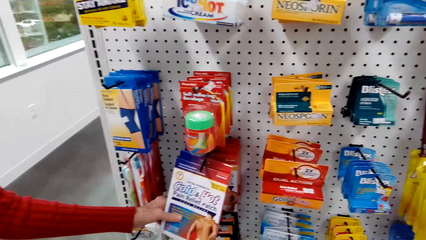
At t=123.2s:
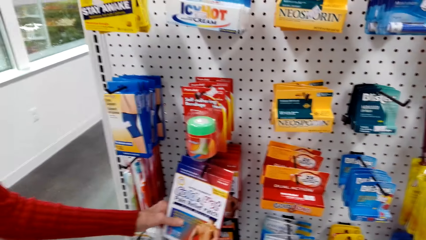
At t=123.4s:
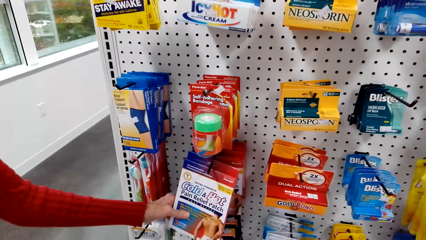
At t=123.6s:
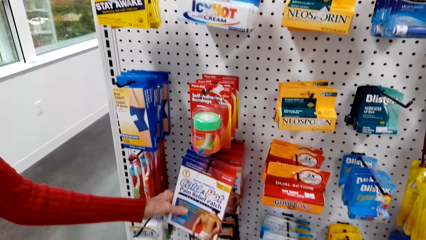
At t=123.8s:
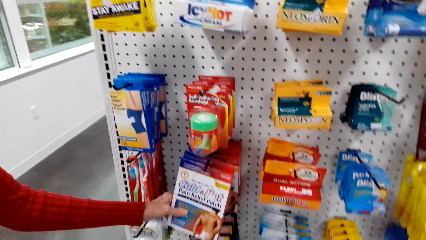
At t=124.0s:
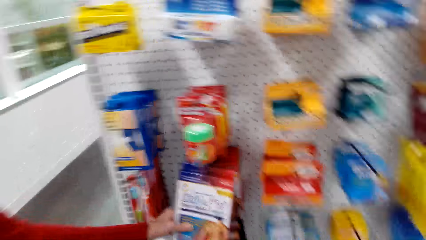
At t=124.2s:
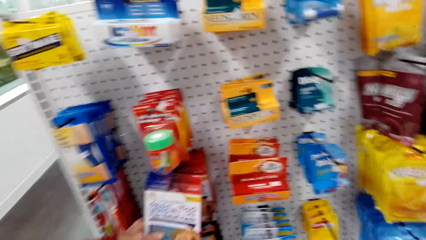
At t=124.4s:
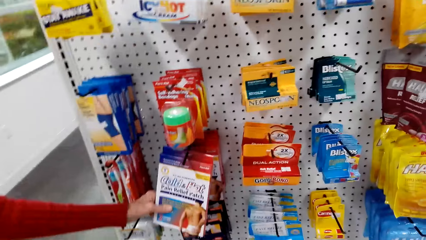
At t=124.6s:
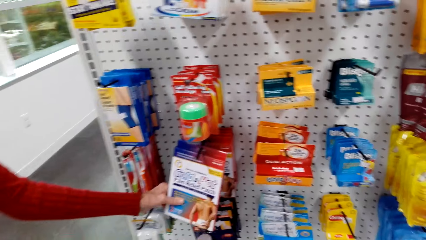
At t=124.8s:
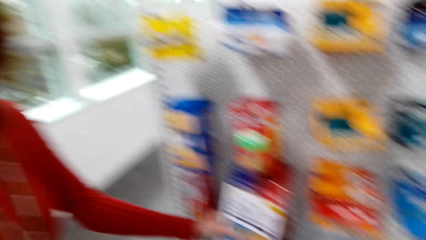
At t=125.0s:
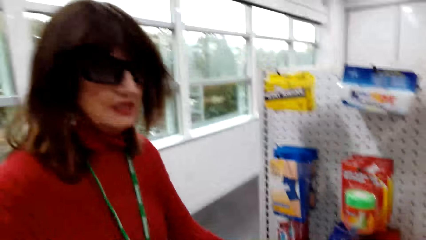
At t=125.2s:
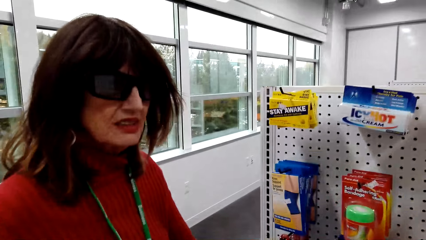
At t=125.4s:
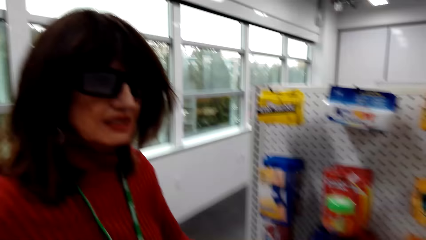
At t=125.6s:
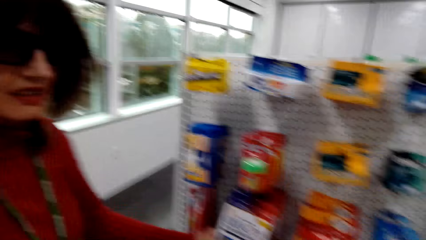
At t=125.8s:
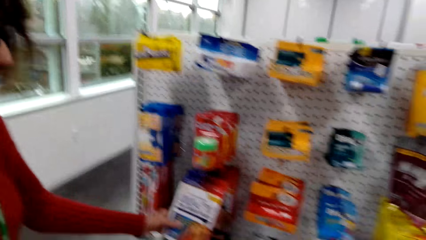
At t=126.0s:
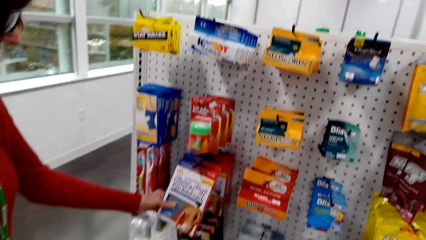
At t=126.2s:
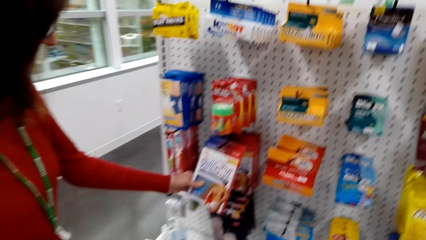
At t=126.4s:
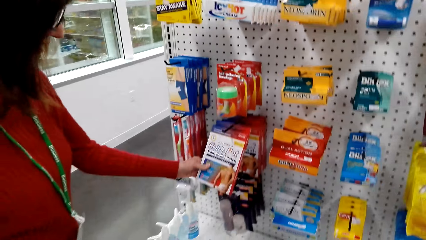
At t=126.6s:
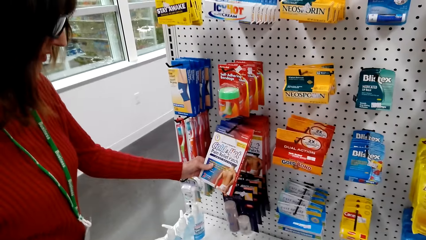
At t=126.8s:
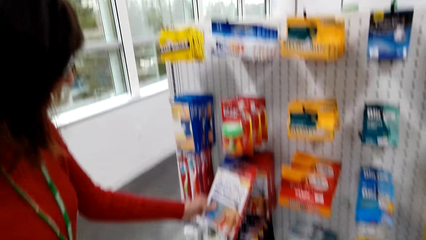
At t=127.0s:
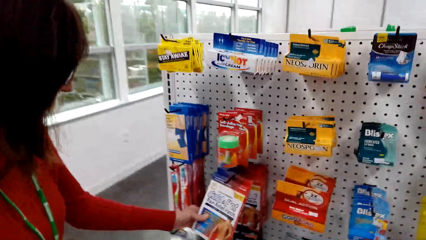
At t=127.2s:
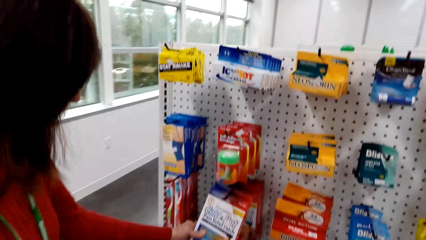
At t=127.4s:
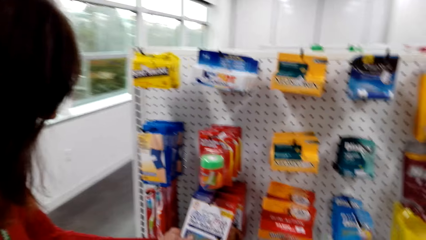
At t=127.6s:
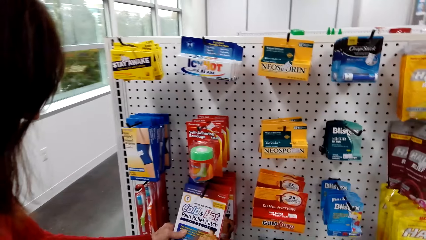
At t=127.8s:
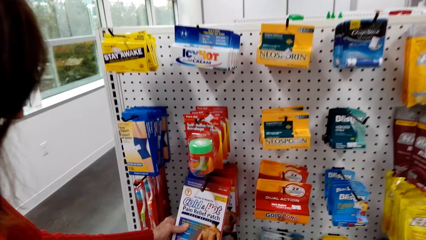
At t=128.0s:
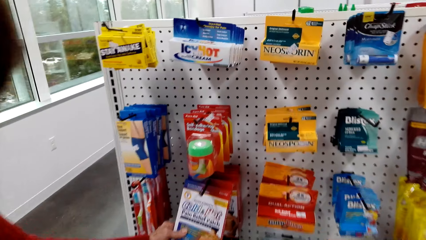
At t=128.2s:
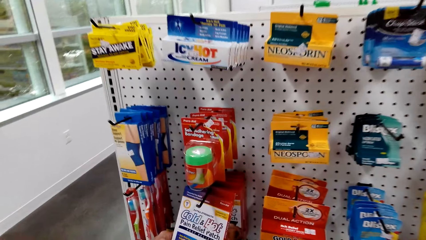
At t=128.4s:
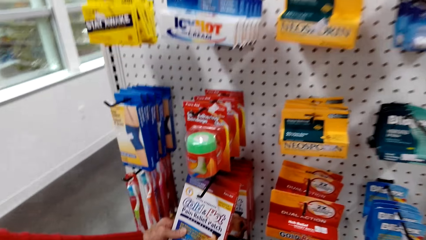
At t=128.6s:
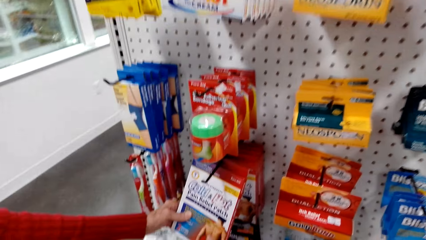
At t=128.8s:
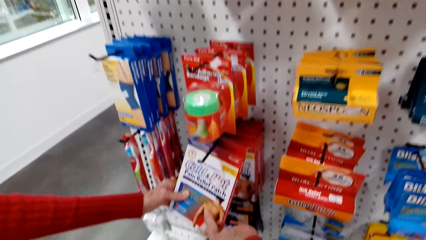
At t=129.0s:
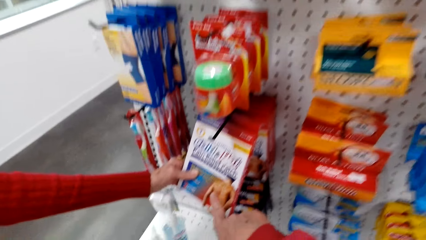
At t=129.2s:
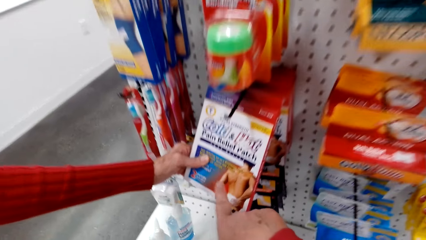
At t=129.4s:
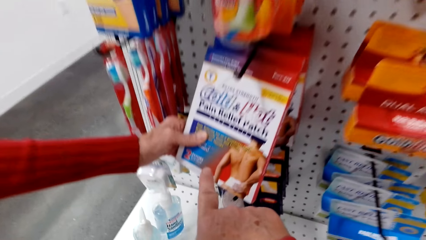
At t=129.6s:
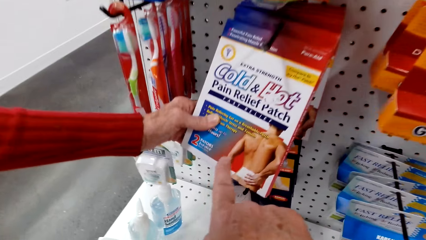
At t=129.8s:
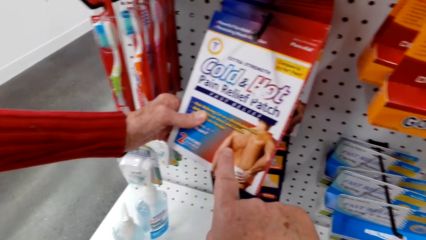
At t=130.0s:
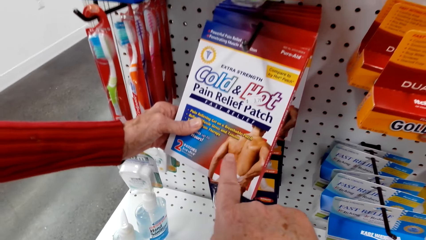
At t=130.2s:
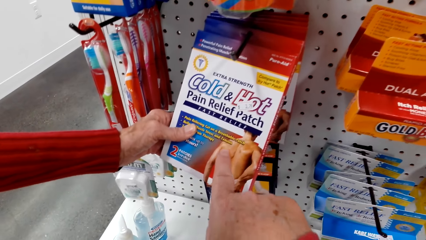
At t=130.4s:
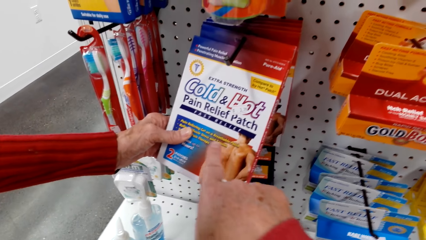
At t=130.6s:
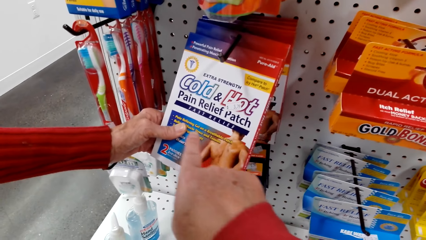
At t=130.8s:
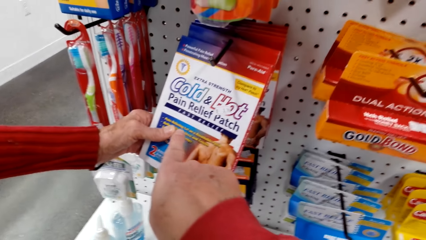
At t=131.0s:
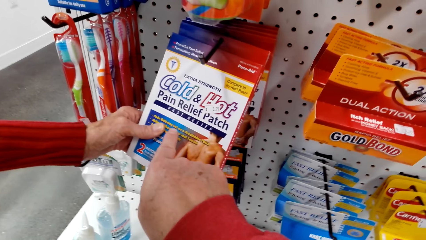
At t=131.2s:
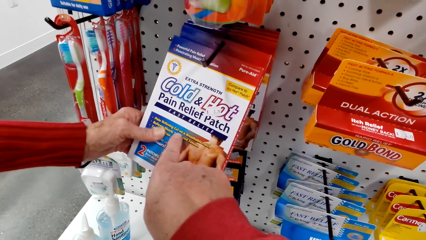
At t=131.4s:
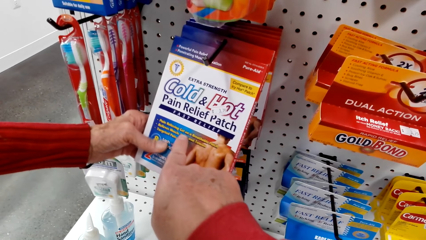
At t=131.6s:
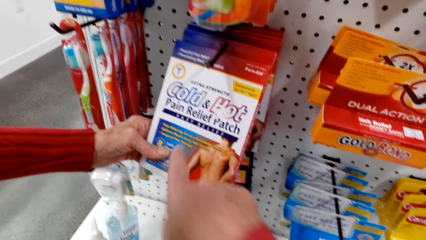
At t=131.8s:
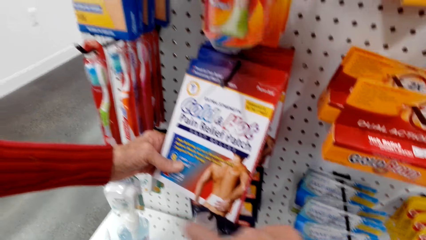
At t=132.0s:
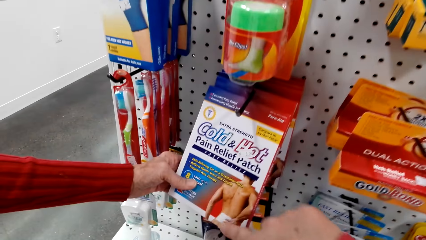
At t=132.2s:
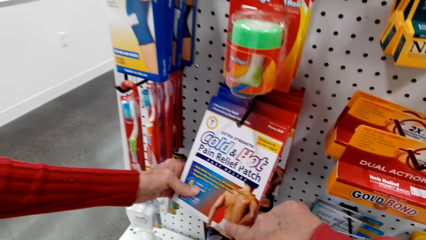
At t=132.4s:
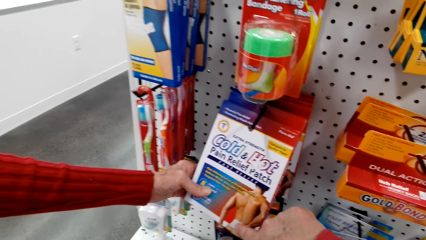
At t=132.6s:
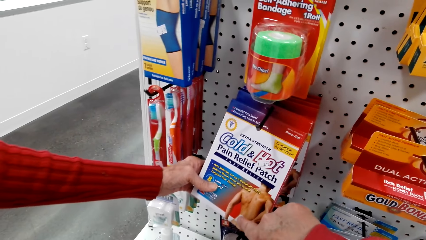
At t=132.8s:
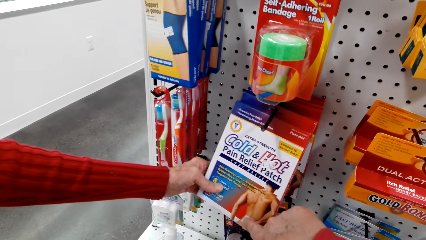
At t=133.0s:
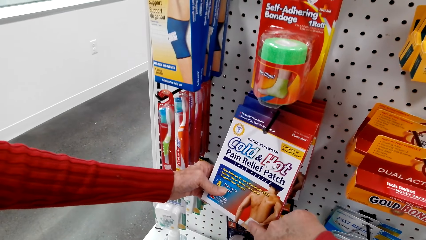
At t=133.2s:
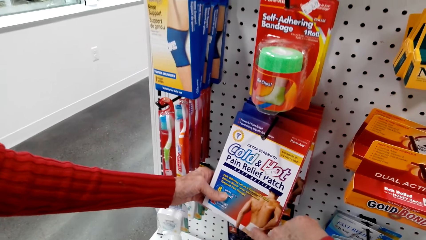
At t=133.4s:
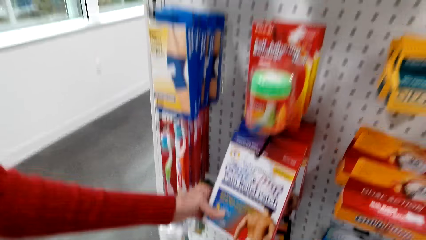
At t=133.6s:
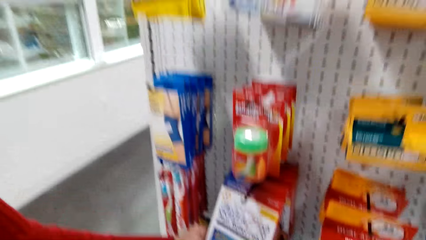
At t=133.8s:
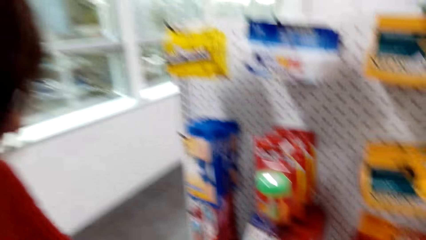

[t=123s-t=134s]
The camera wearer points to gold hot pain relief.

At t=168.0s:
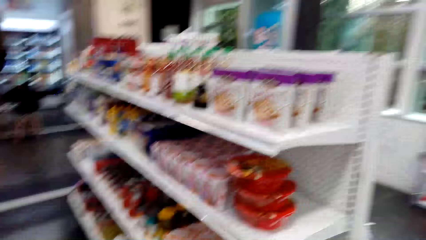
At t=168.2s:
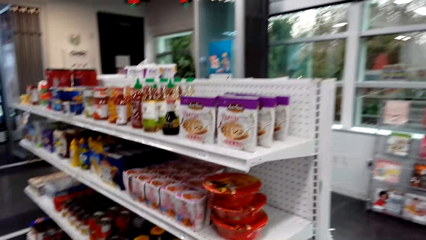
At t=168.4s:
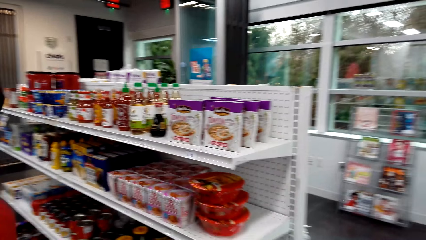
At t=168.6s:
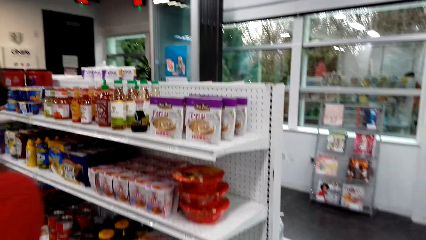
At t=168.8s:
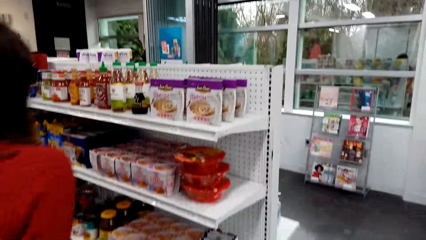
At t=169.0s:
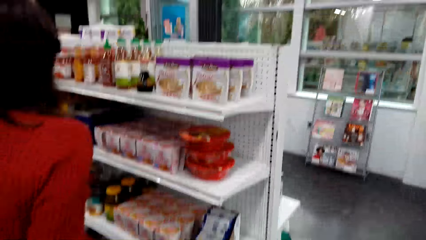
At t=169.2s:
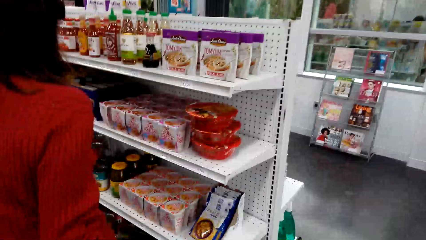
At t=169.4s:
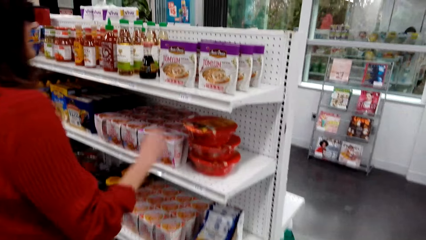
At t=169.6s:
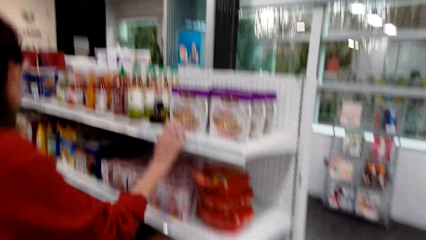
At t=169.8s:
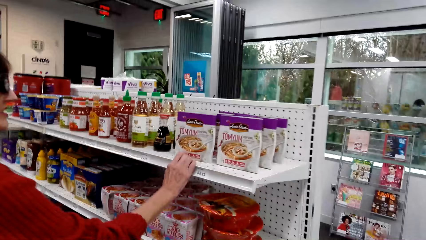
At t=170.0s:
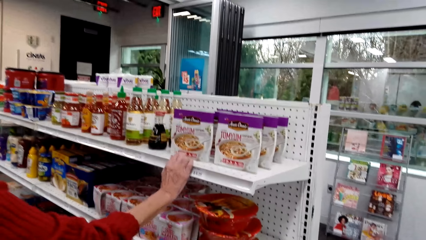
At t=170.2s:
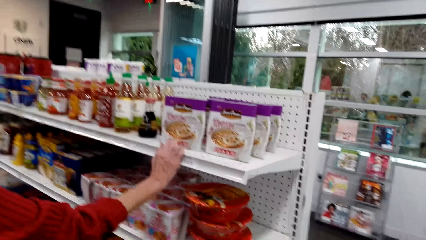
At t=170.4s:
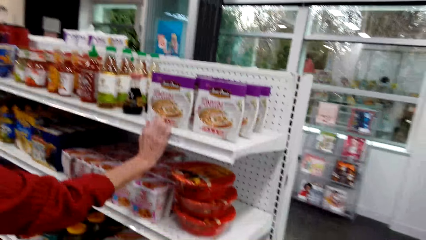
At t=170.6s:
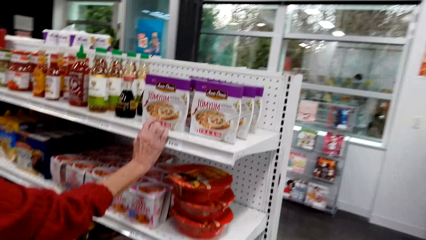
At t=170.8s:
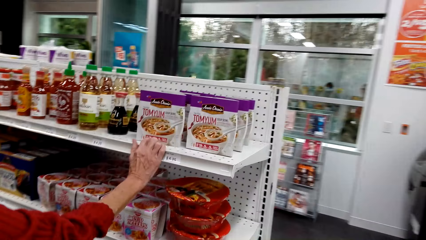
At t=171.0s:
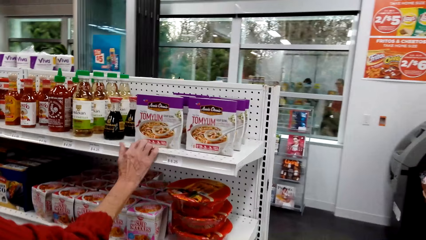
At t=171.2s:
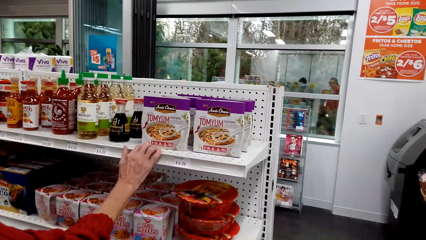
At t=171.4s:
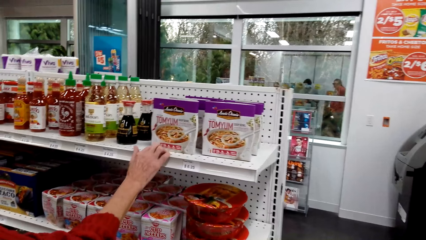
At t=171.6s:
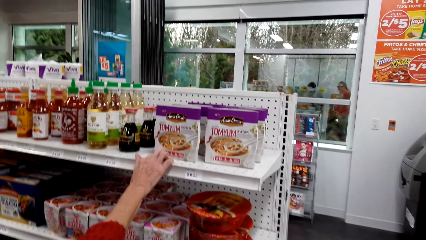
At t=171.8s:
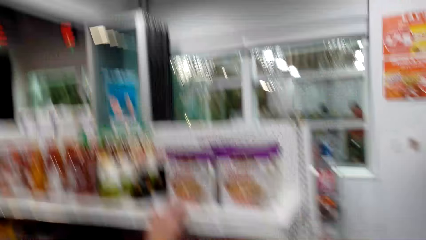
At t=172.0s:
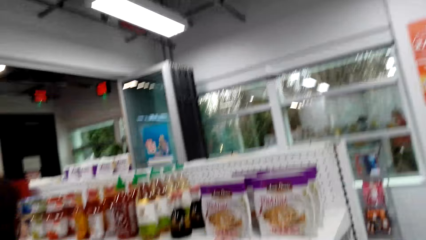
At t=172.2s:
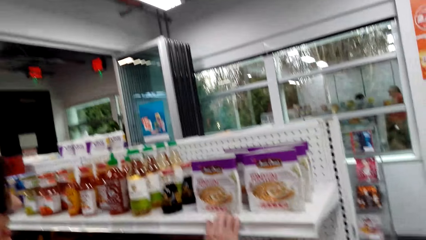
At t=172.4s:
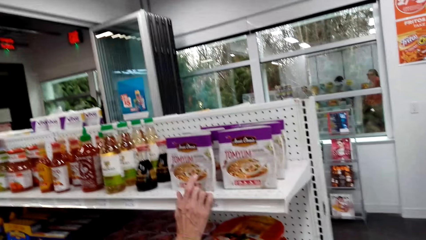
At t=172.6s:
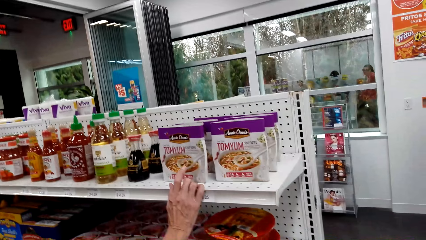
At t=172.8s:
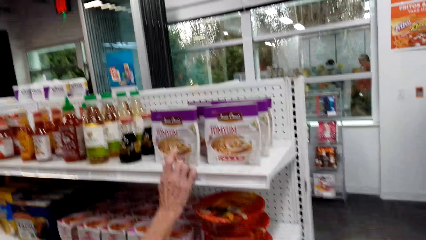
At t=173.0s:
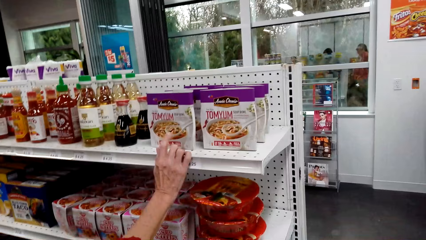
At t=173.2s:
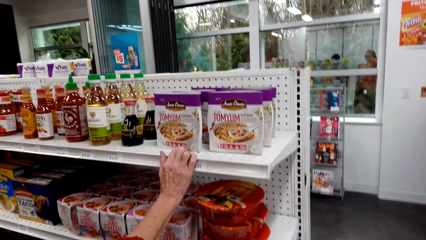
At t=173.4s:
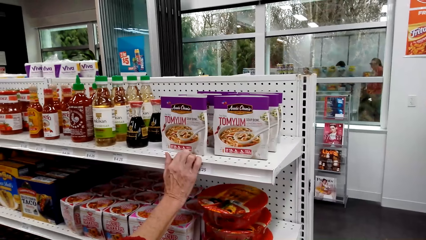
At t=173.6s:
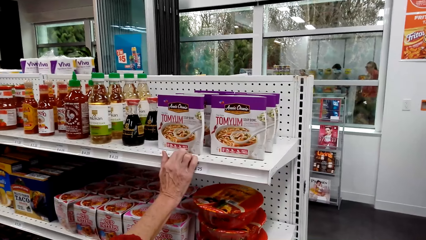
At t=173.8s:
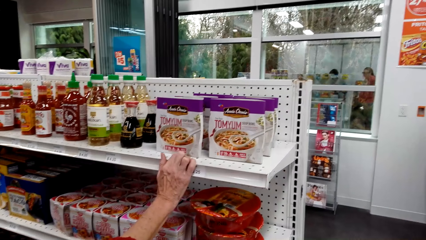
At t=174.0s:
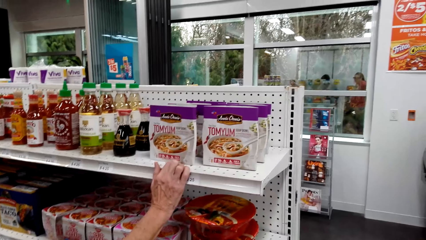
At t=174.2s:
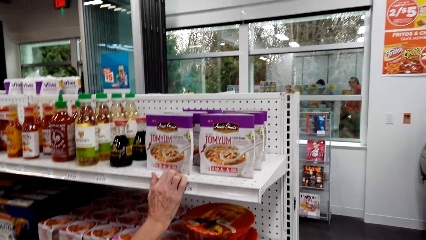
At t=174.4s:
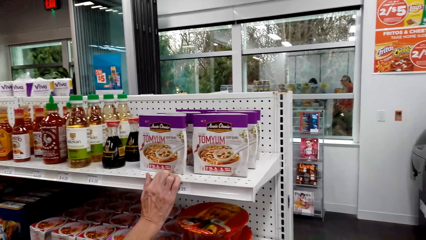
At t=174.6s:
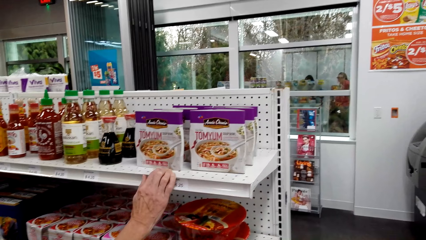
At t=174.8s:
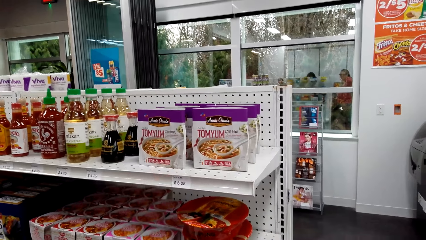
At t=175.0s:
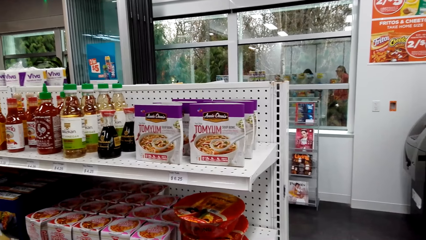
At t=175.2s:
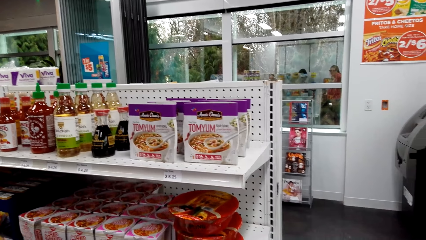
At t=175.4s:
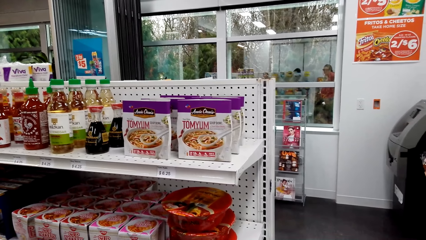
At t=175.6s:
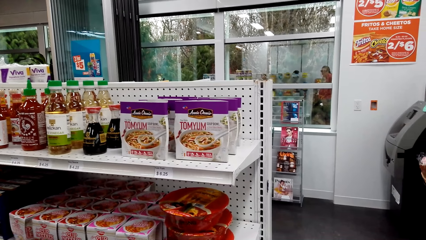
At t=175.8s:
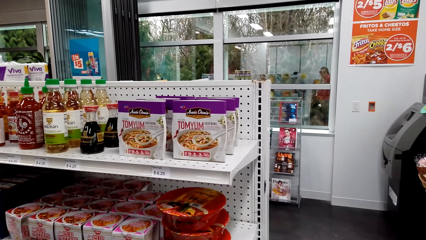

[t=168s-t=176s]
A woman points to a tom yum soup.
